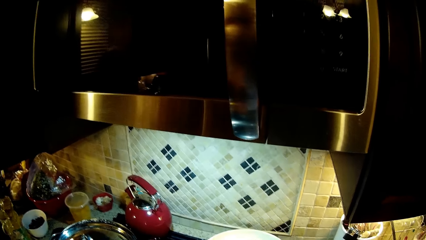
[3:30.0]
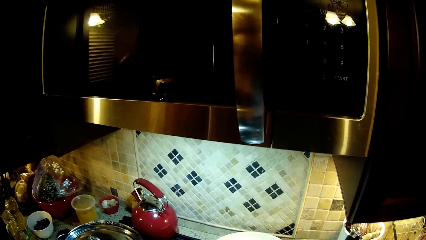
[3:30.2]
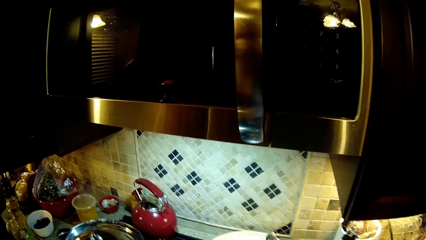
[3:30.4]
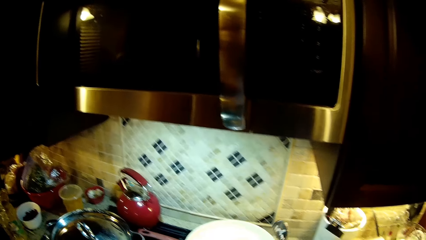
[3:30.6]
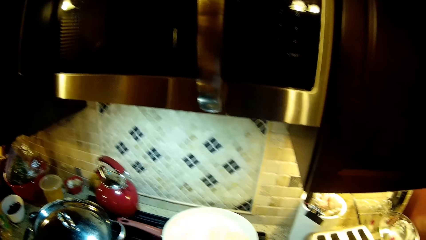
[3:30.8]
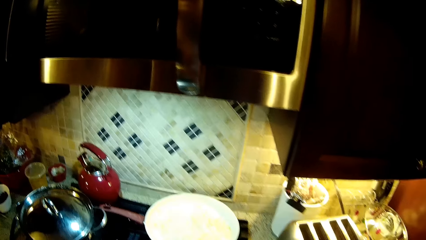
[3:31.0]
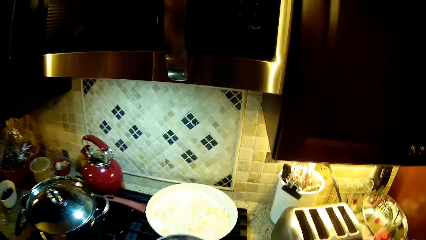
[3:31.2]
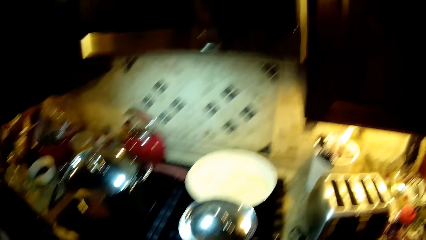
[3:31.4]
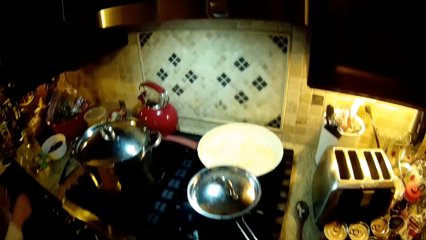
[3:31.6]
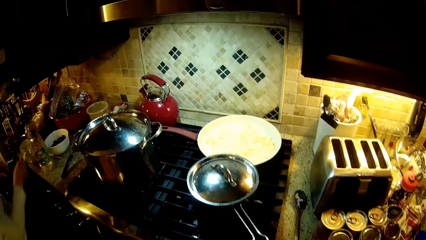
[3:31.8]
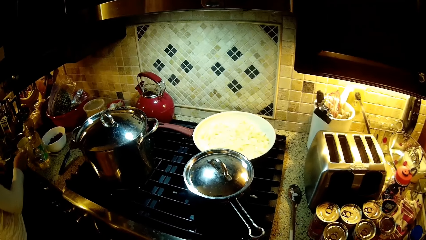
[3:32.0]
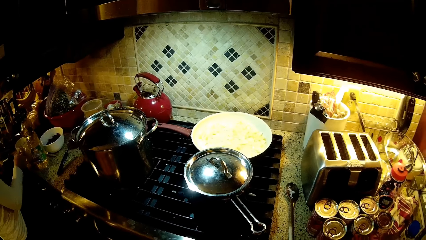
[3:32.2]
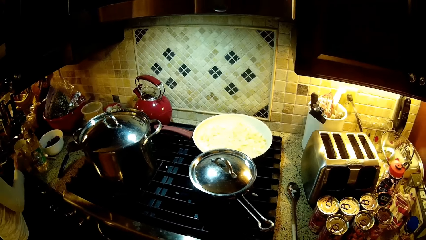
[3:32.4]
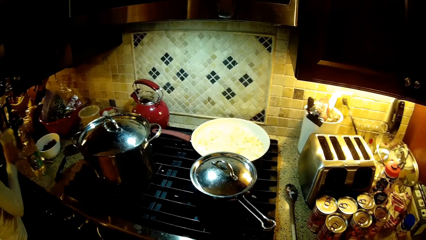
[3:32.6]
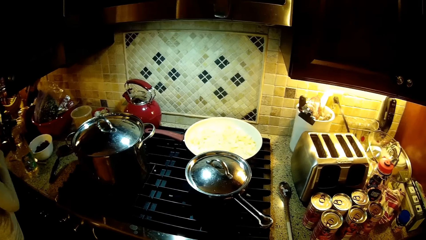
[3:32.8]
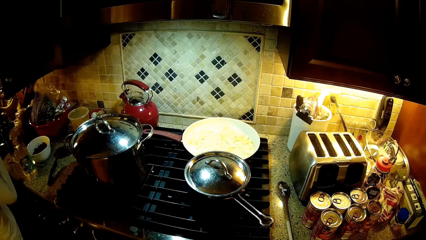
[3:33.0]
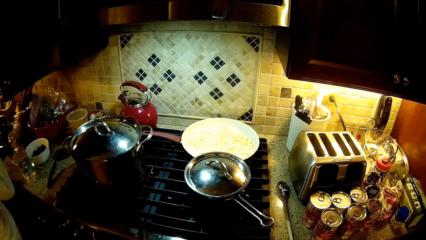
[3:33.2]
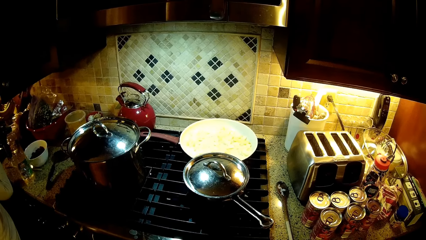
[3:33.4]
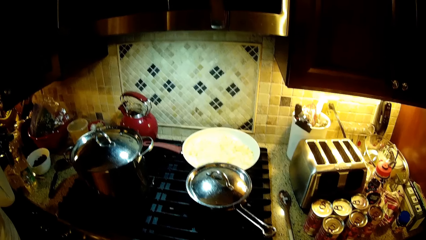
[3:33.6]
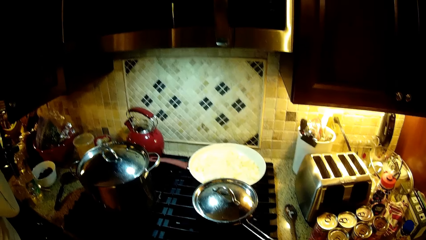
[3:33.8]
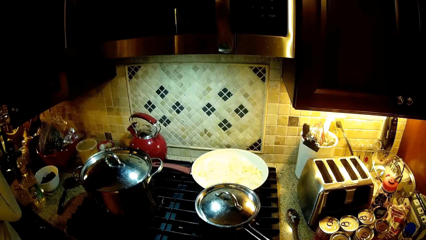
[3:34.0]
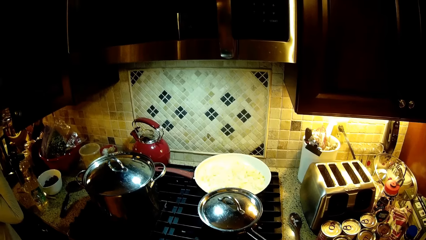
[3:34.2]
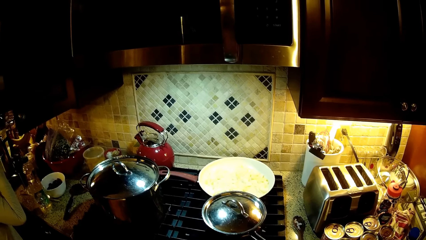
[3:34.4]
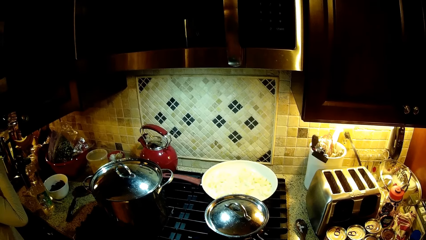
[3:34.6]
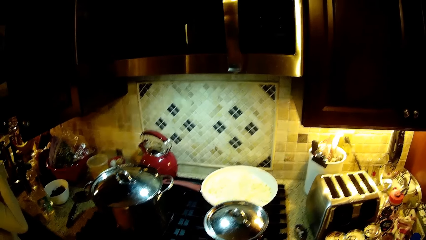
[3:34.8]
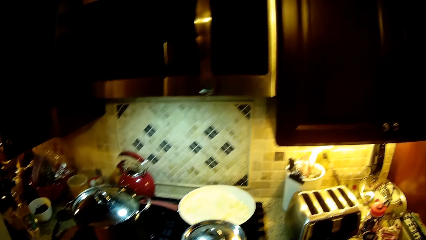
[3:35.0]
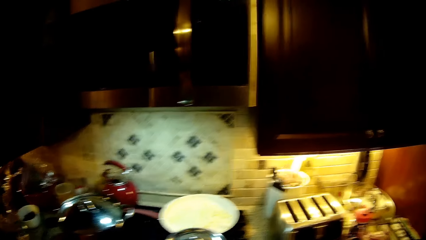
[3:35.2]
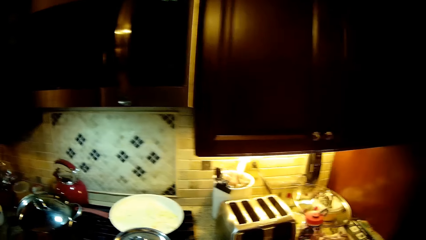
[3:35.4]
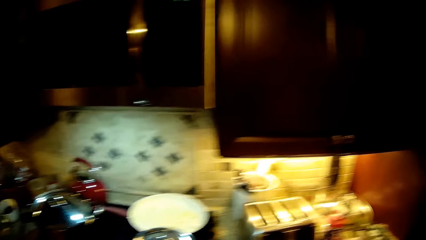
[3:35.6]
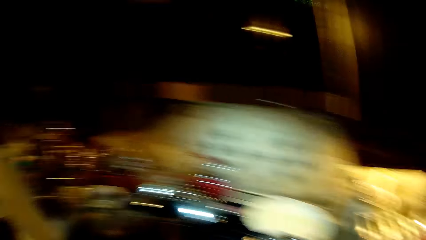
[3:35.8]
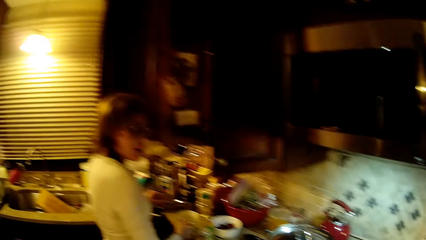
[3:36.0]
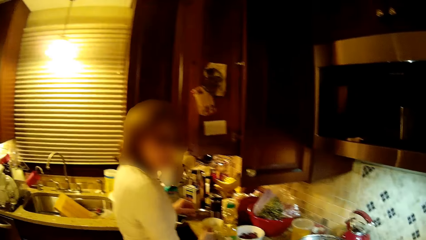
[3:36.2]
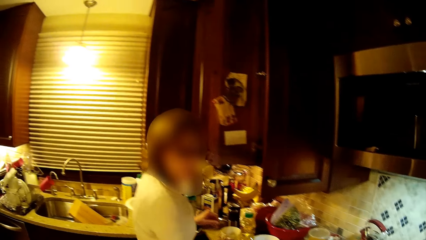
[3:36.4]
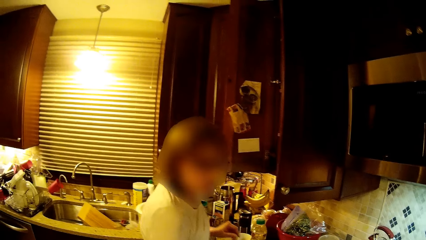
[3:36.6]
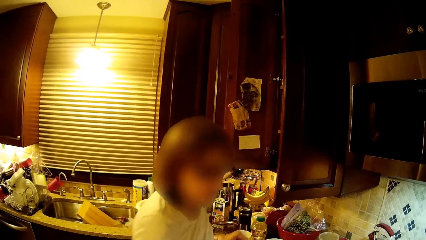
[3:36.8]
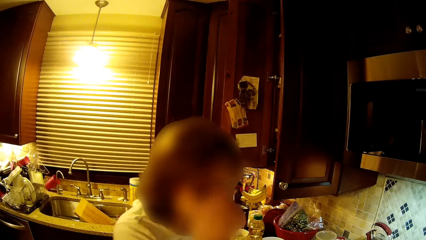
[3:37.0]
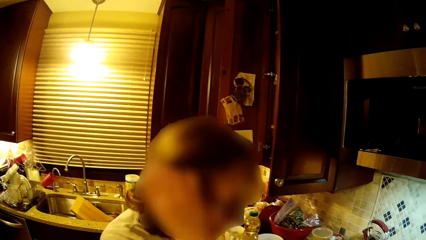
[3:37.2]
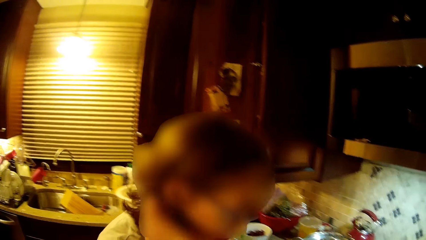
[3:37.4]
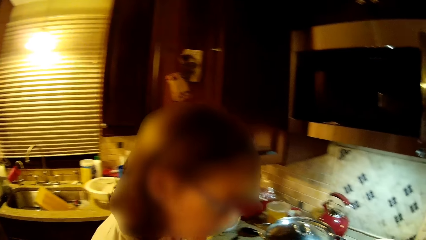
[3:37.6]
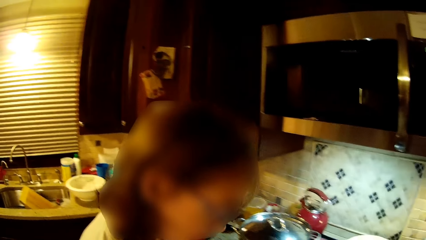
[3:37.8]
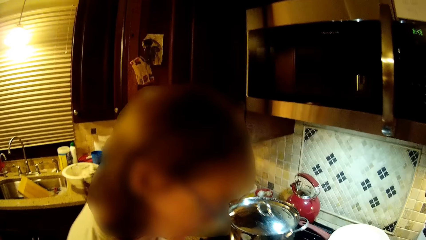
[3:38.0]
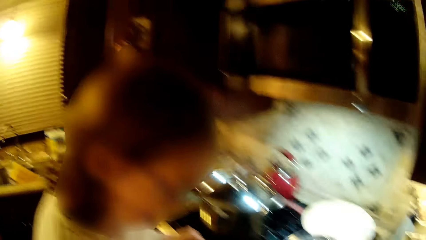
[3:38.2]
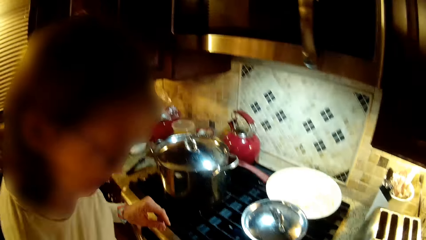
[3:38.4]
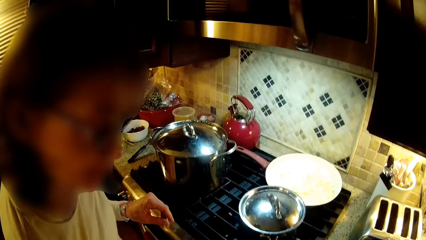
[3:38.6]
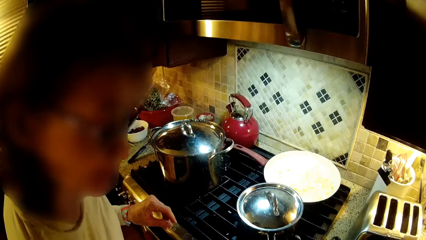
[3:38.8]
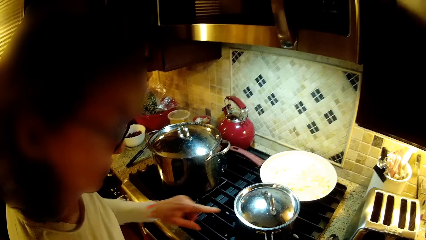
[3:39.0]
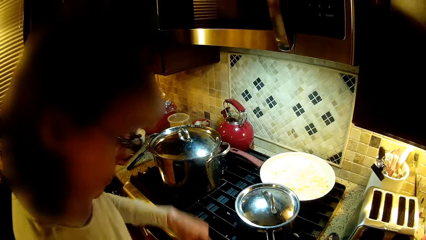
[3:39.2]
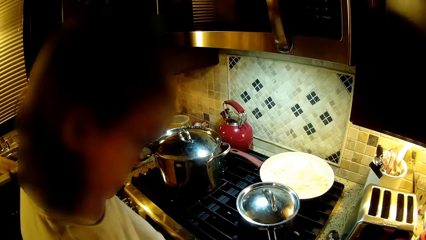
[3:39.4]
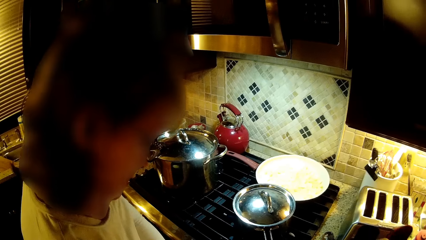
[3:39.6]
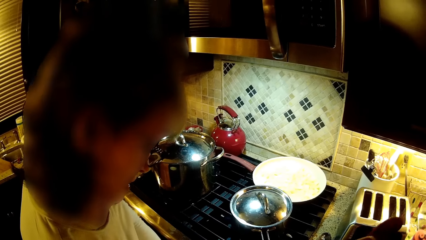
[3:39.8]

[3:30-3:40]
A woman picks up a cup, drinks from the cup and holds the cup. The camera wearer looks at the cooking pots. They look at the woman. The woman touches the hair and moves her hair. The woman looks at the pots.

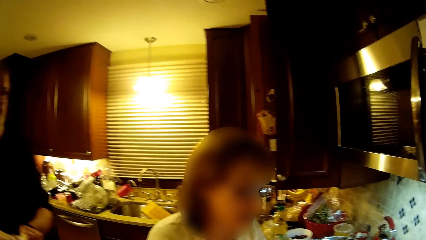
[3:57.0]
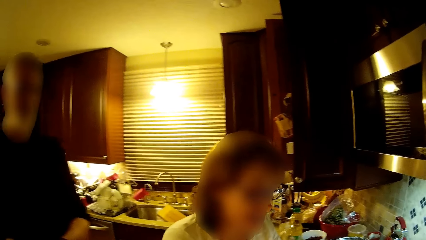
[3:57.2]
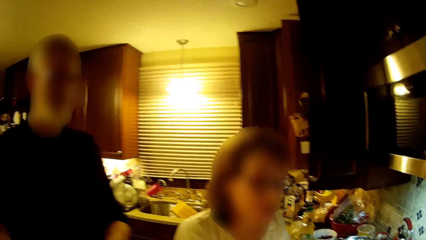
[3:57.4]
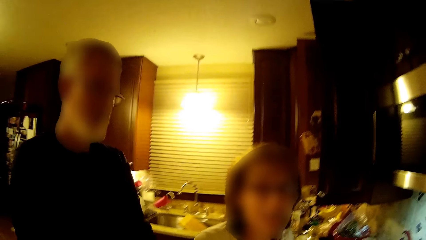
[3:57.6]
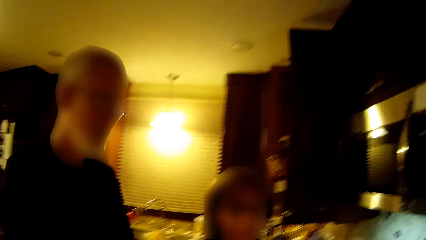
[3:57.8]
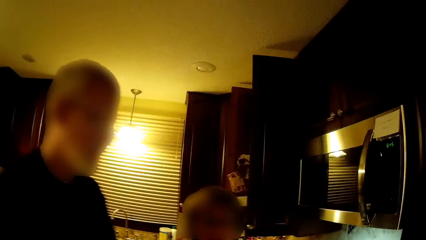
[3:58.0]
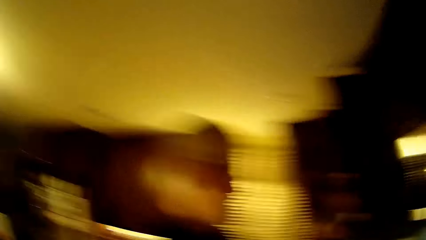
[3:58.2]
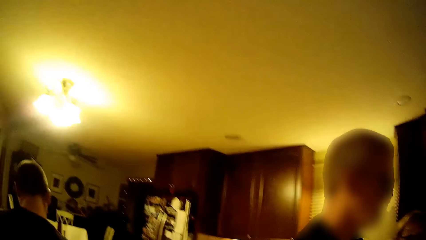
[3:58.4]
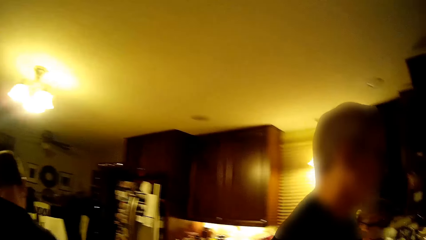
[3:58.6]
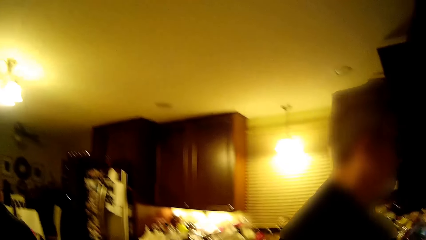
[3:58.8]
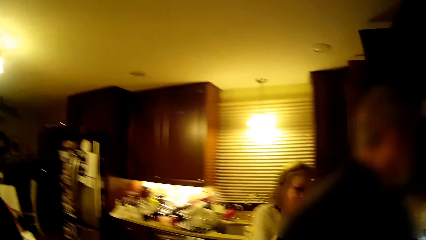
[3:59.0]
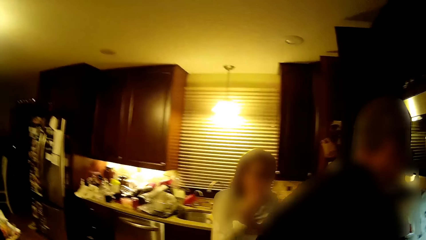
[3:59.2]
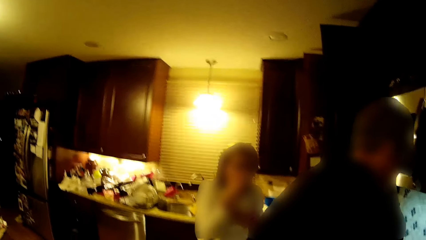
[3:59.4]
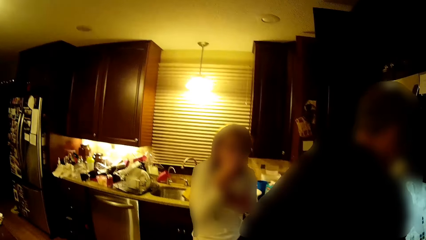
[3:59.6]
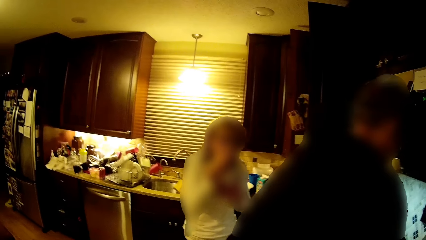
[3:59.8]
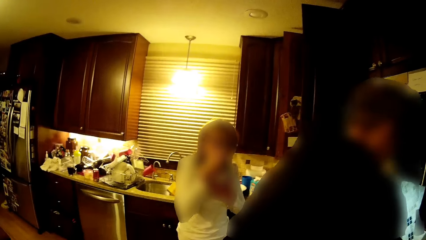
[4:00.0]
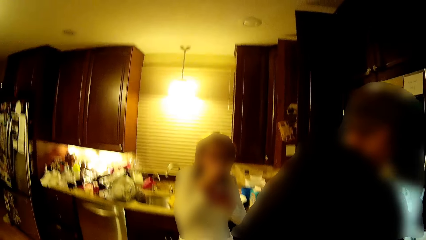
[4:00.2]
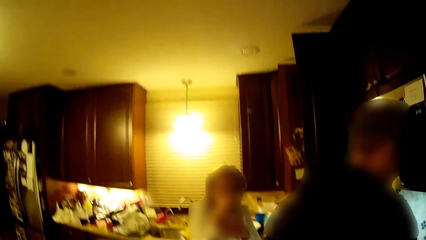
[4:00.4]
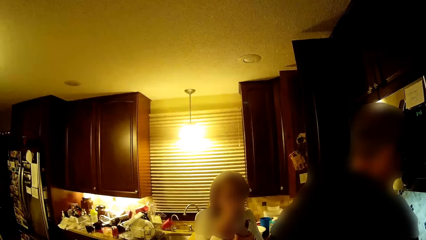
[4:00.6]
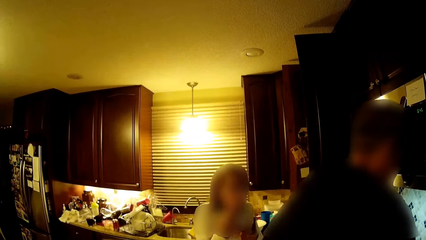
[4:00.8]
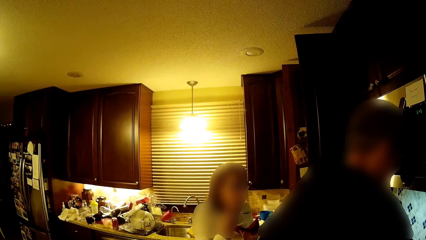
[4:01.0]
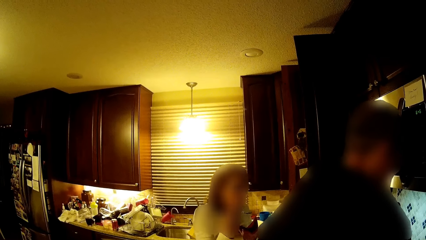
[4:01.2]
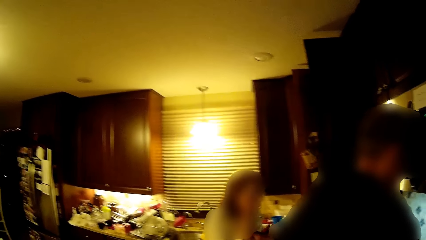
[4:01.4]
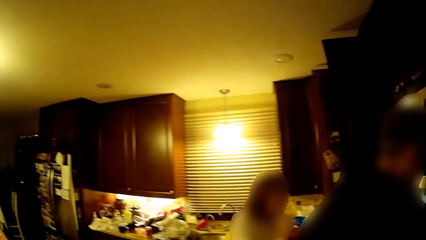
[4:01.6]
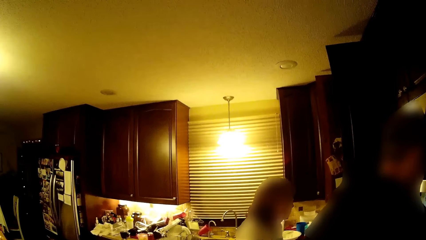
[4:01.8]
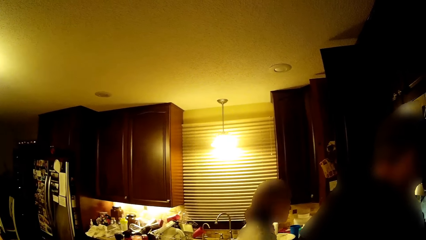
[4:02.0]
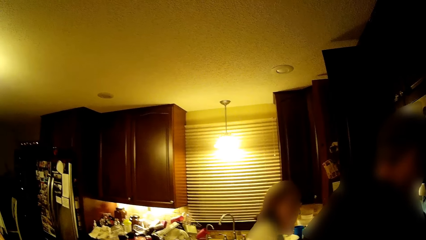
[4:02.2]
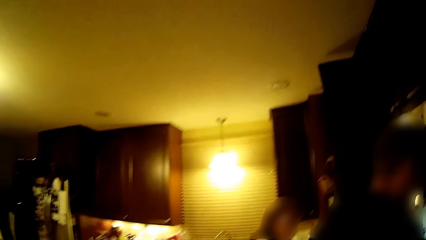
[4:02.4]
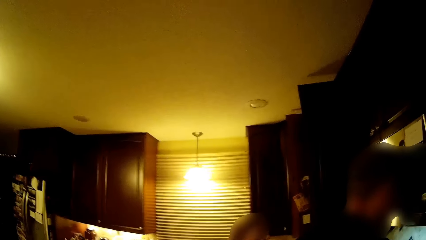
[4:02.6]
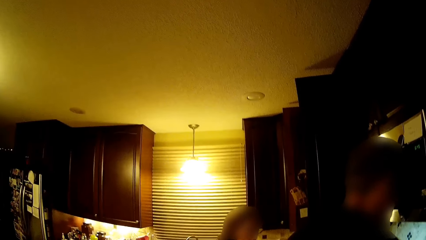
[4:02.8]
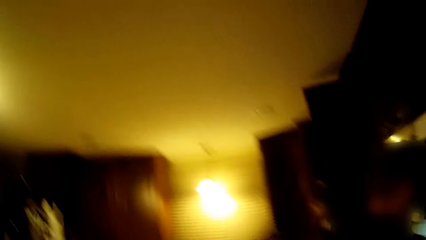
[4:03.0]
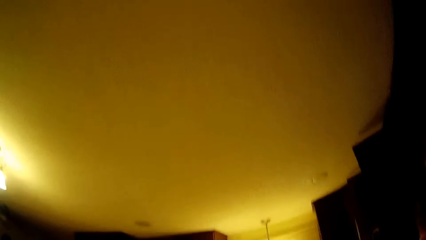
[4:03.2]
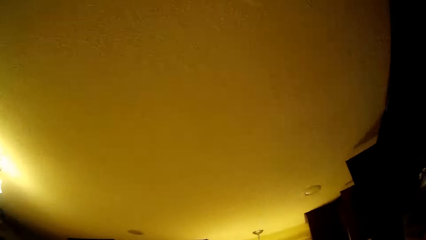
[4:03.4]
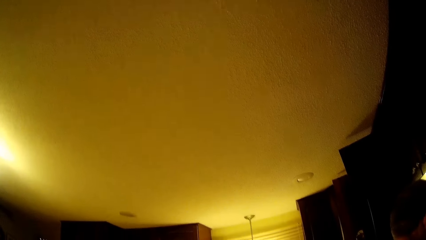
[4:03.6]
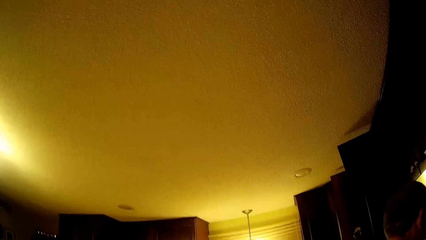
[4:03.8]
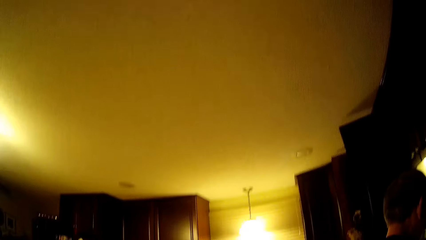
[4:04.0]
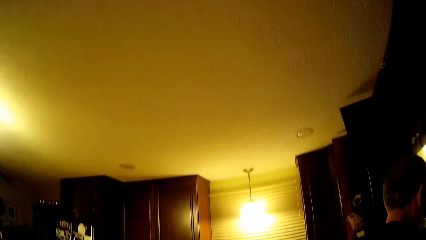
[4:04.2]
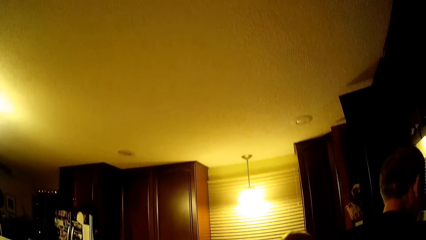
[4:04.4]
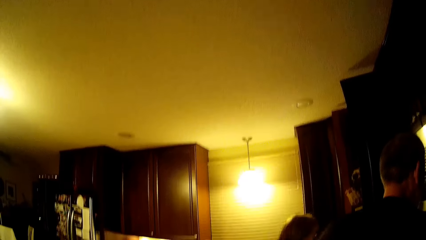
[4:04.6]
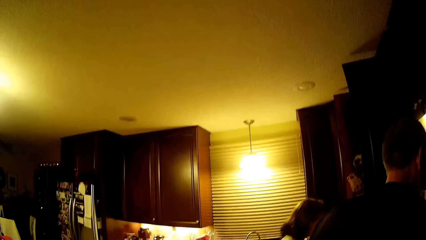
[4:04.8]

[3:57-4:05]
The camera wearer looks around the kitchen. A woman eats food.
